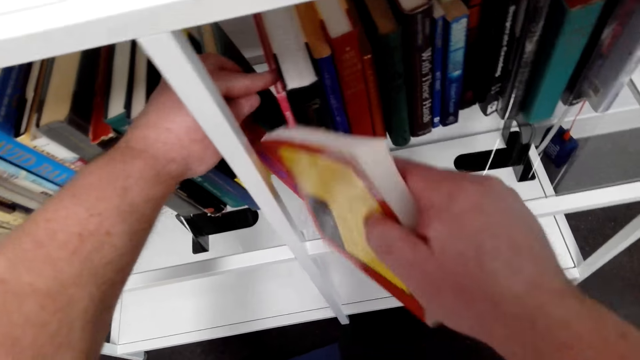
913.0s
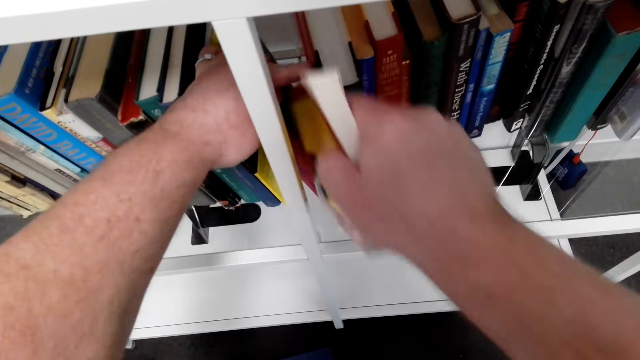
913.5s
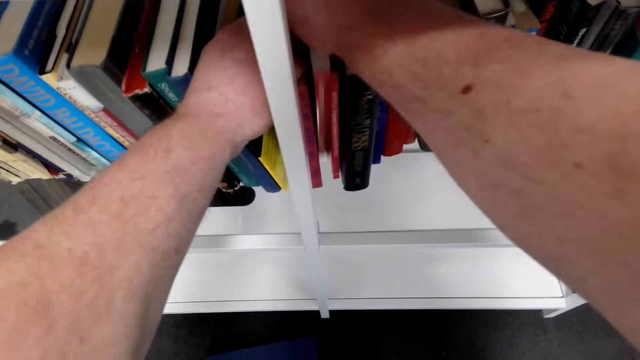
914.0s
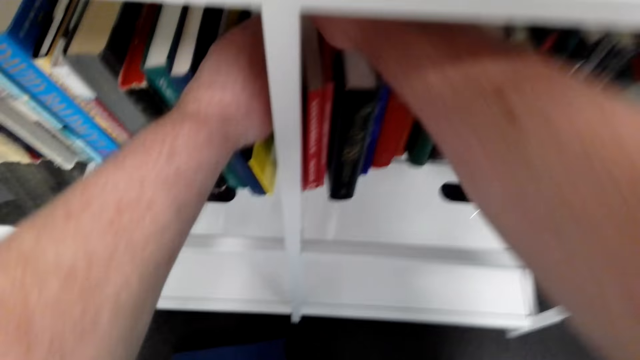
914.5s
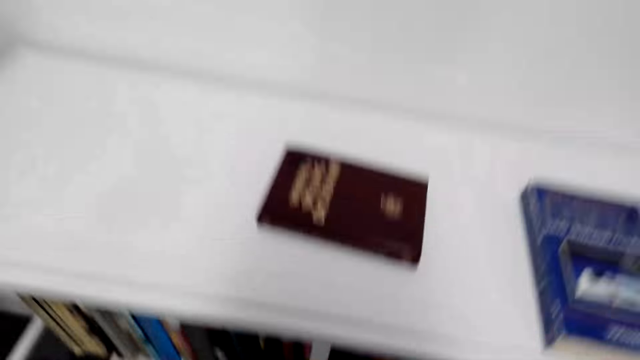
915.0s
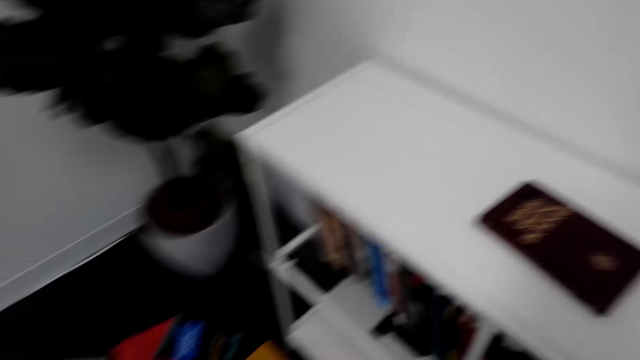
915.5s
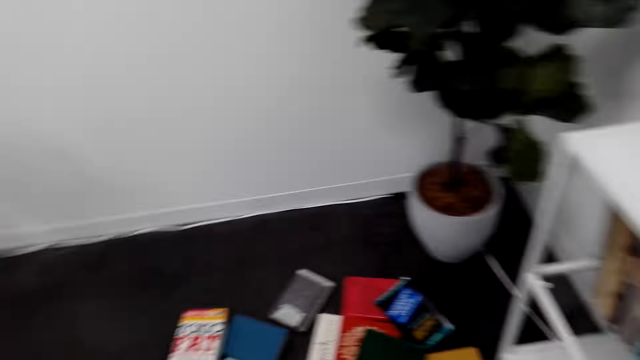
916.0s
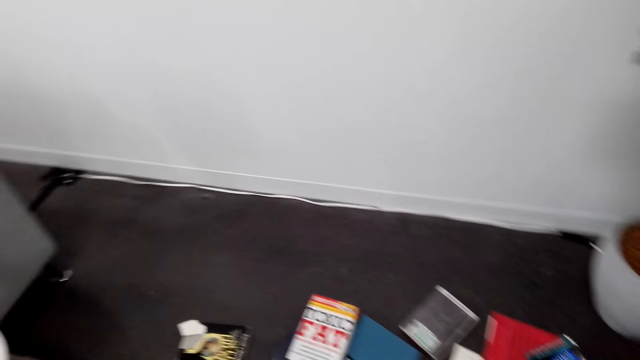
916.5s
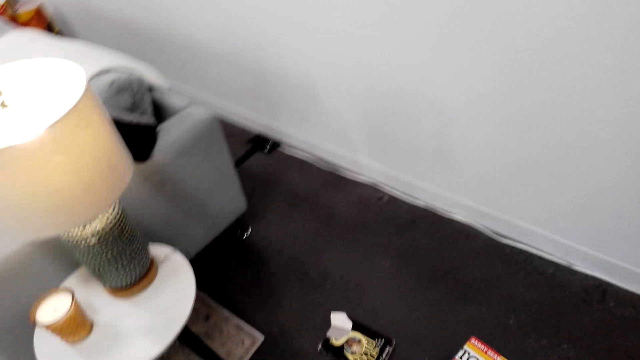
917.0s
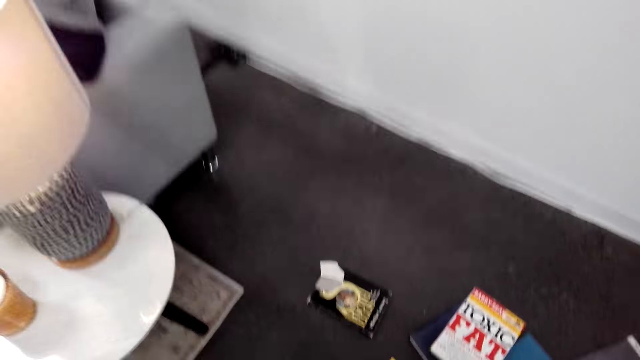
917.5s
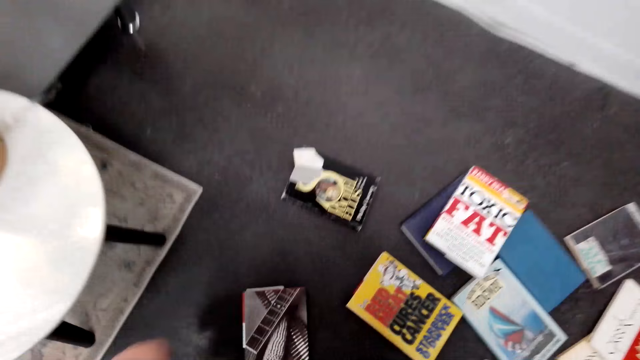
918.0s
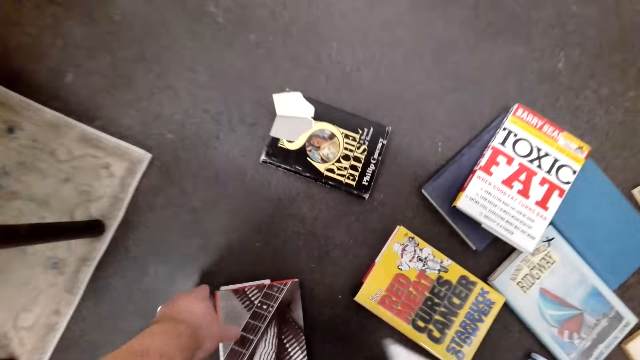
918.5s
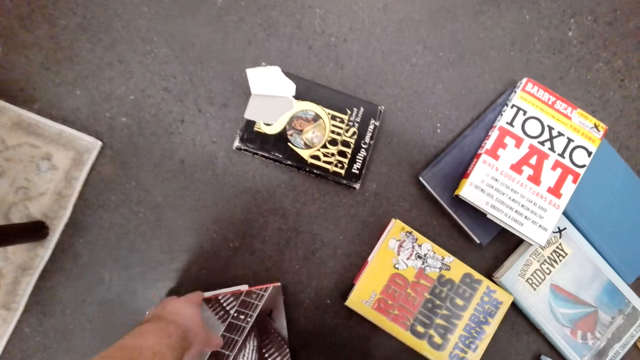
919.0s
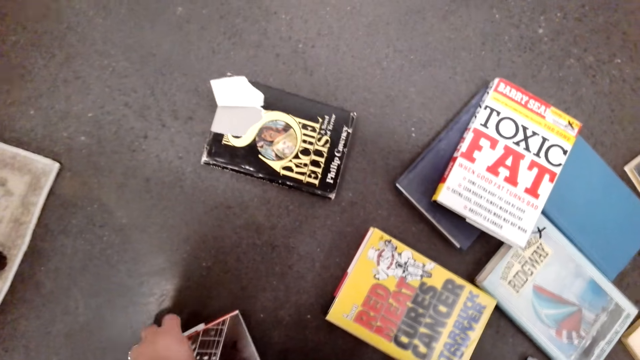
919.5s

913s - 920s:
The camera wearer picks a book. They put the red book in the shelf. They turn around the bookshop. They pick a book from the floor.

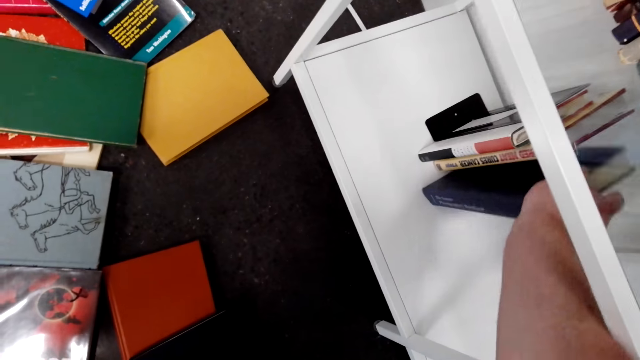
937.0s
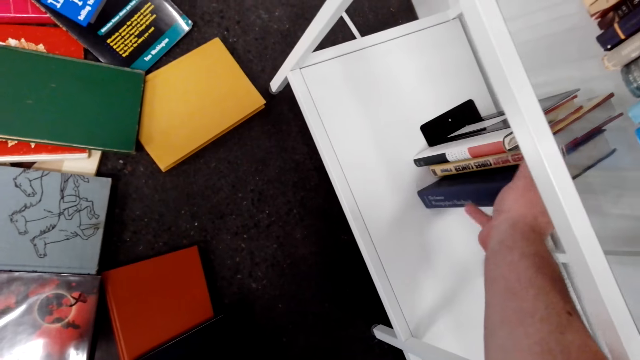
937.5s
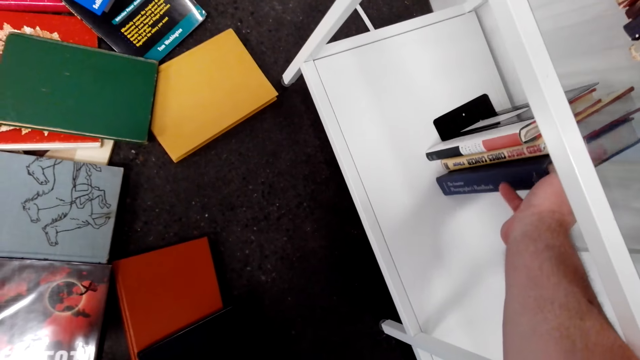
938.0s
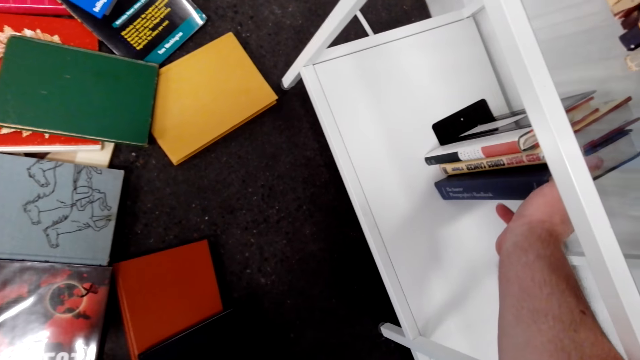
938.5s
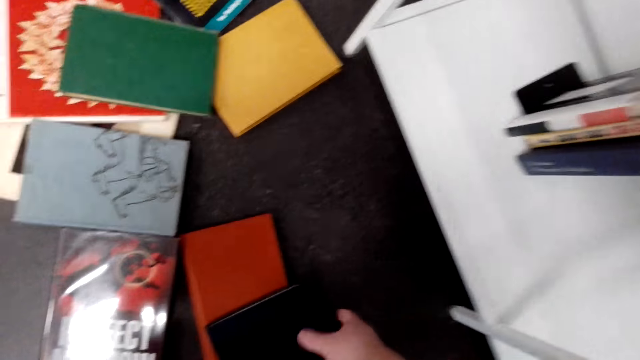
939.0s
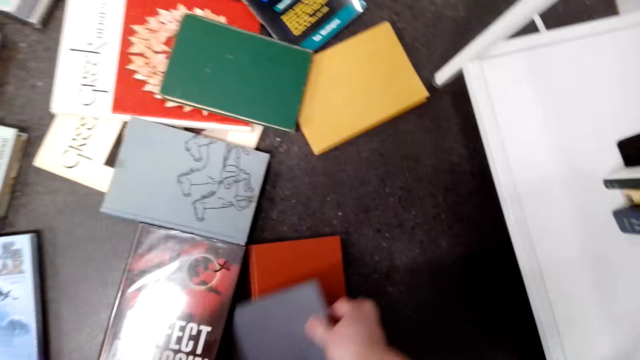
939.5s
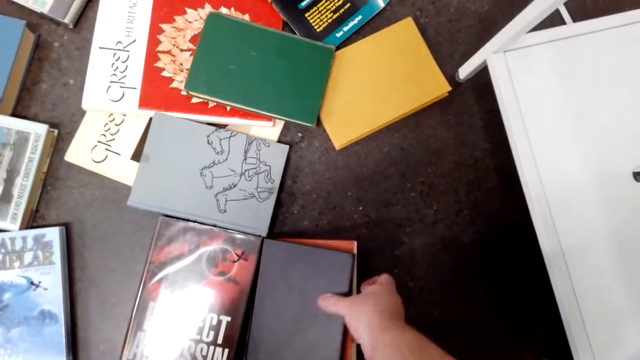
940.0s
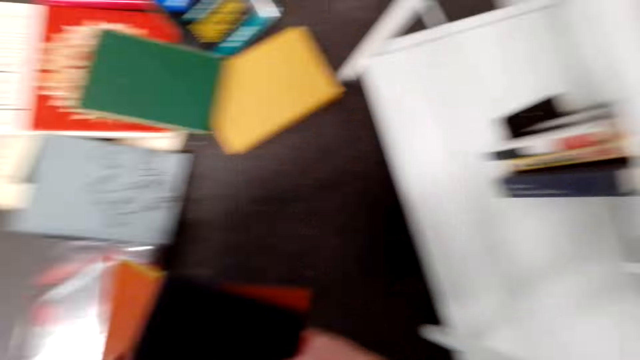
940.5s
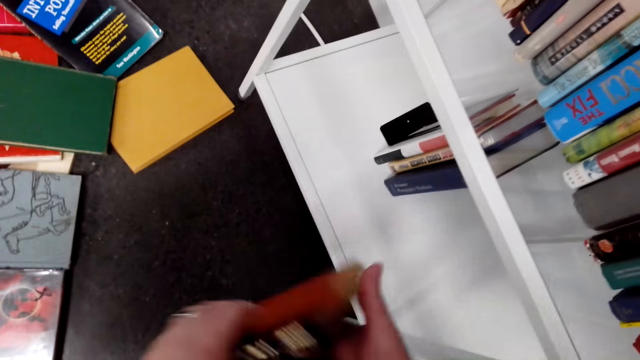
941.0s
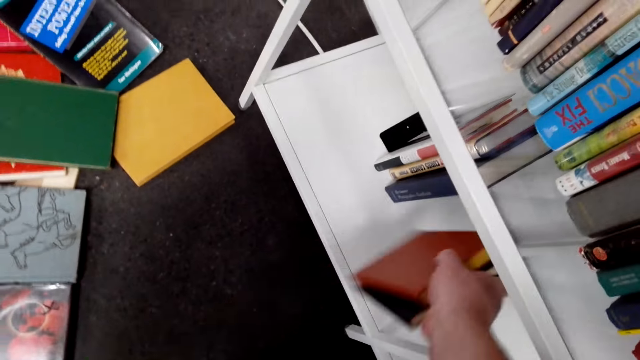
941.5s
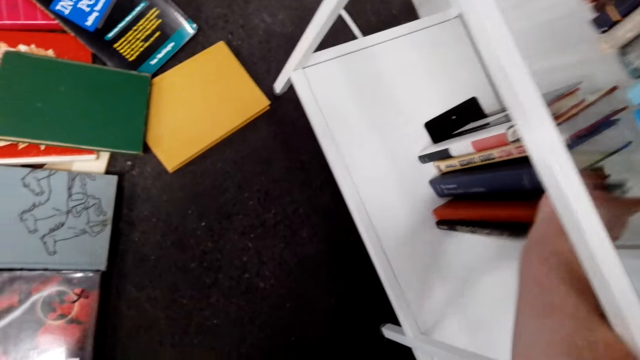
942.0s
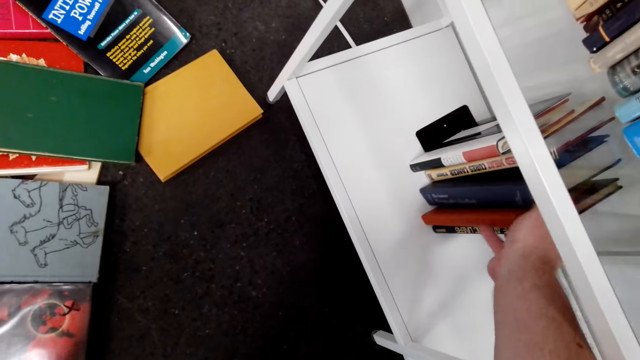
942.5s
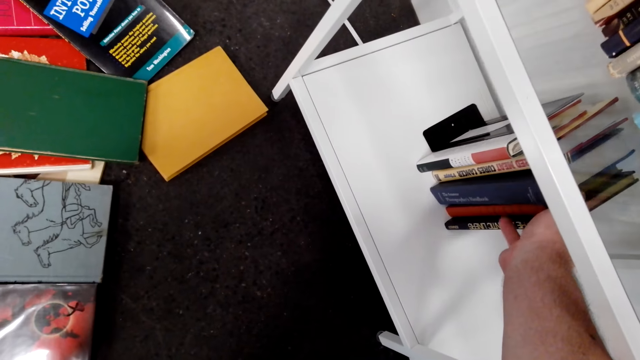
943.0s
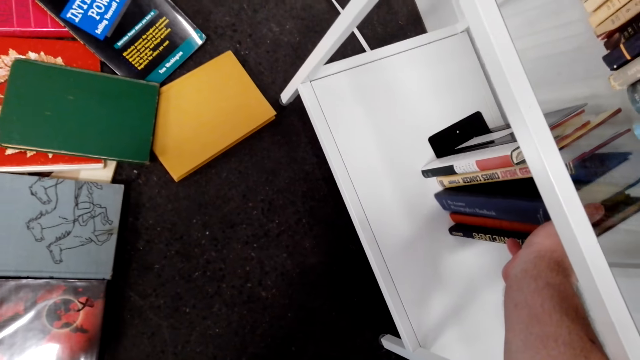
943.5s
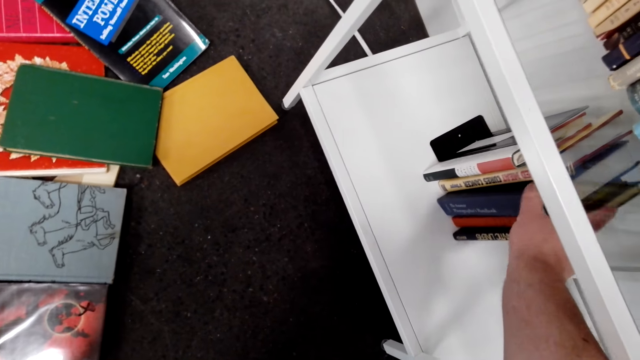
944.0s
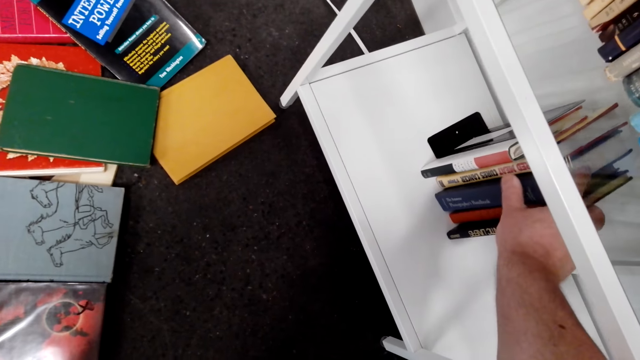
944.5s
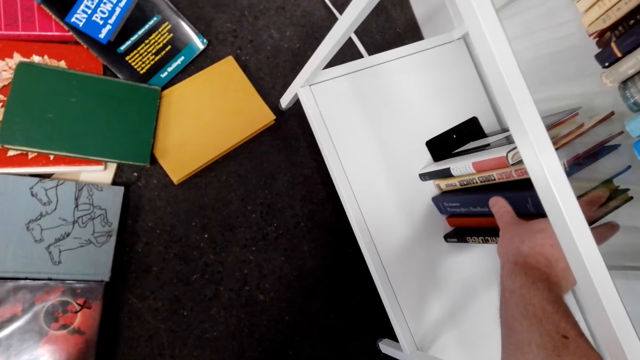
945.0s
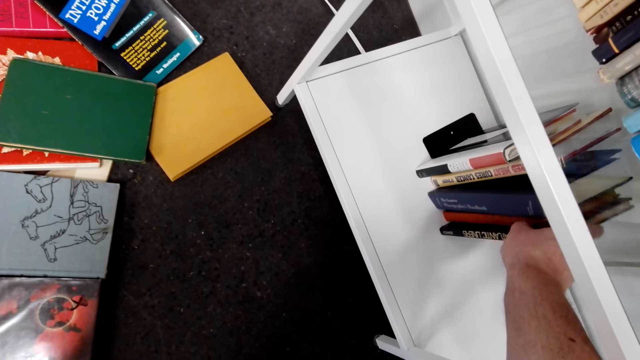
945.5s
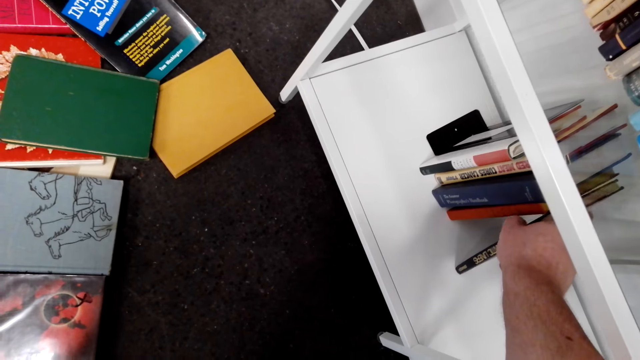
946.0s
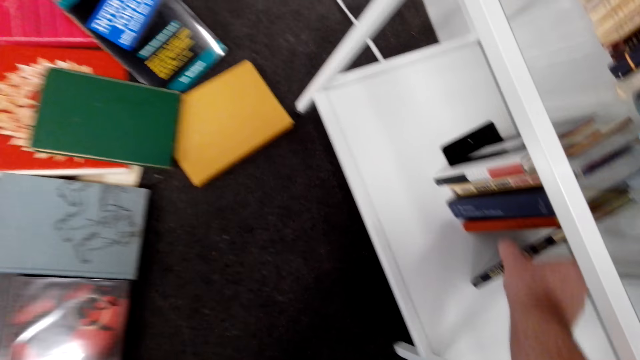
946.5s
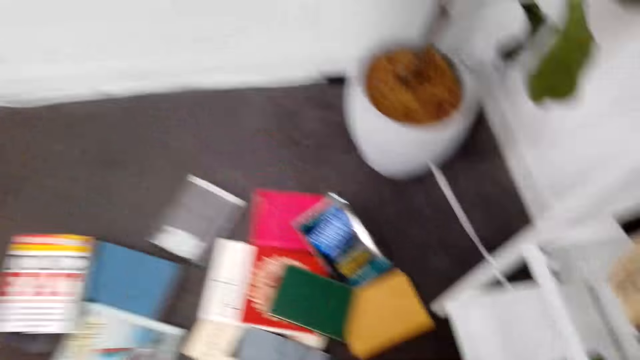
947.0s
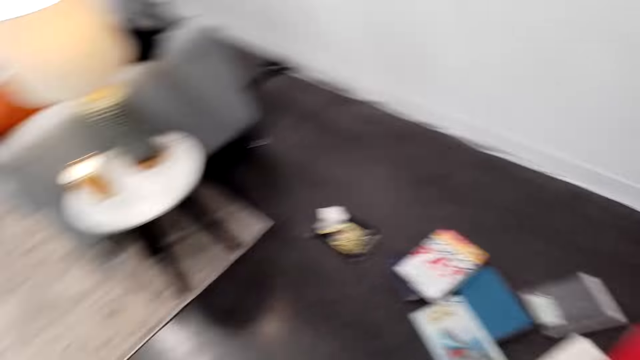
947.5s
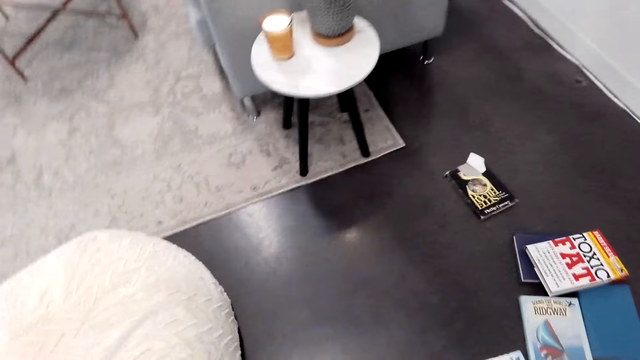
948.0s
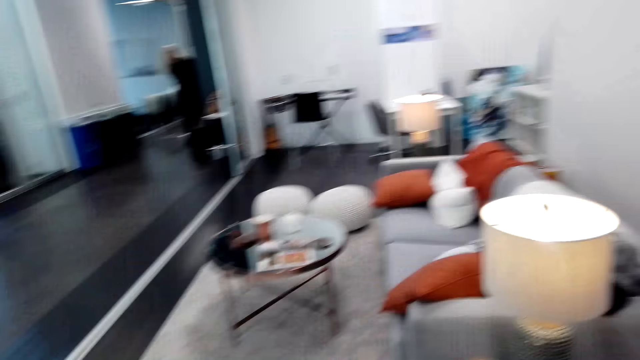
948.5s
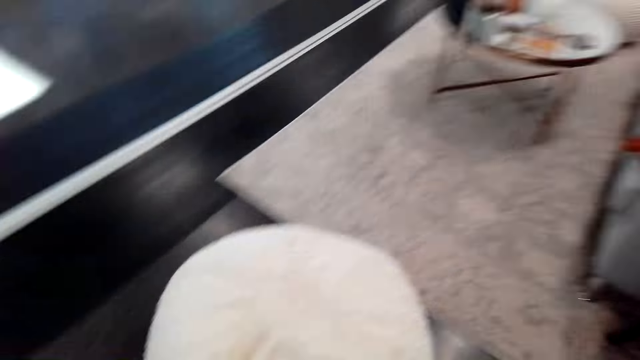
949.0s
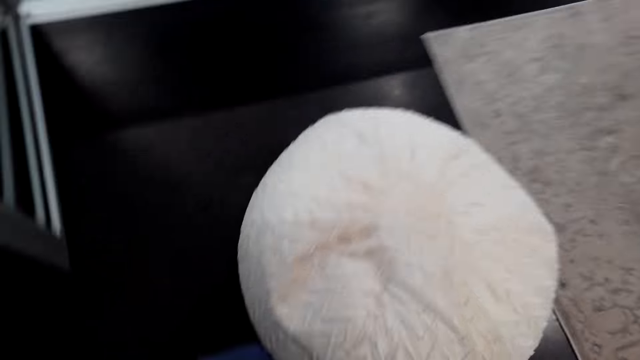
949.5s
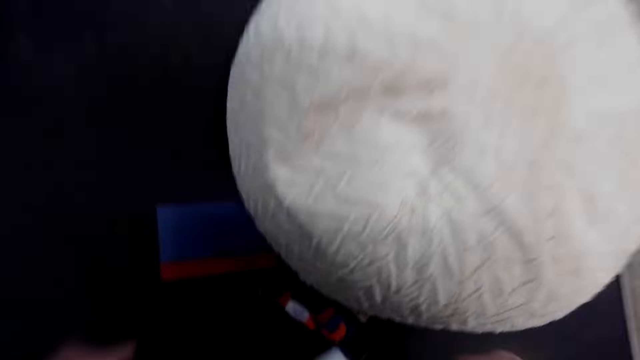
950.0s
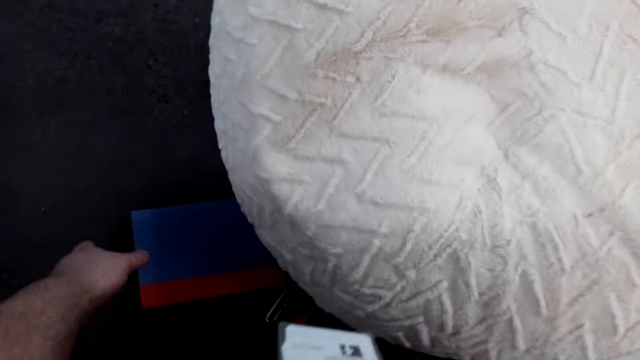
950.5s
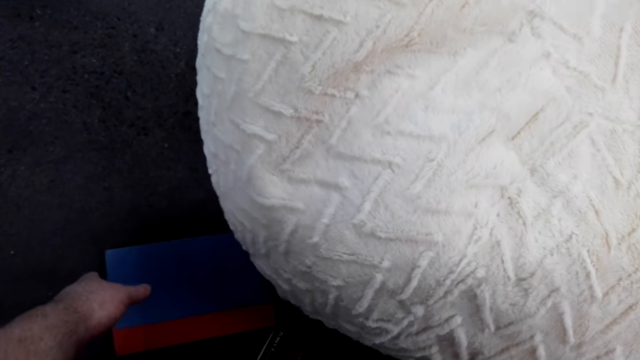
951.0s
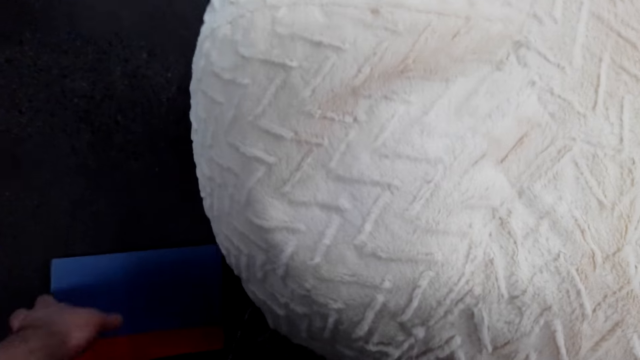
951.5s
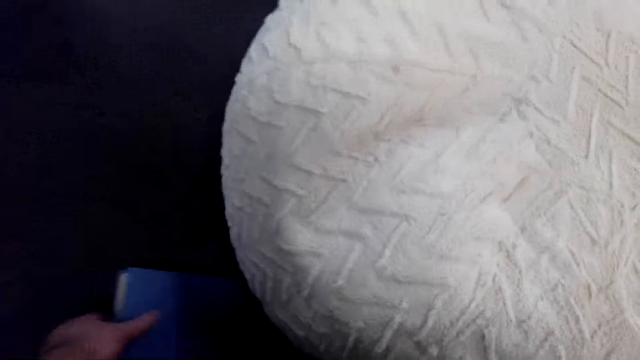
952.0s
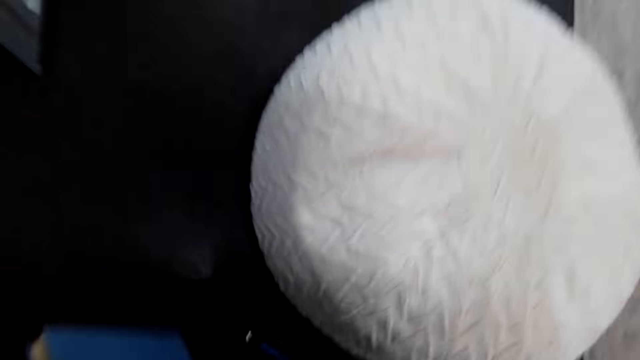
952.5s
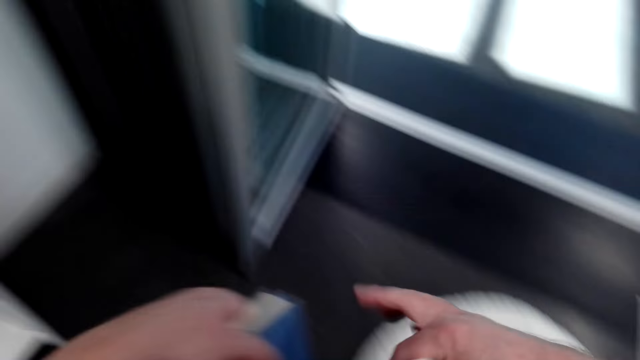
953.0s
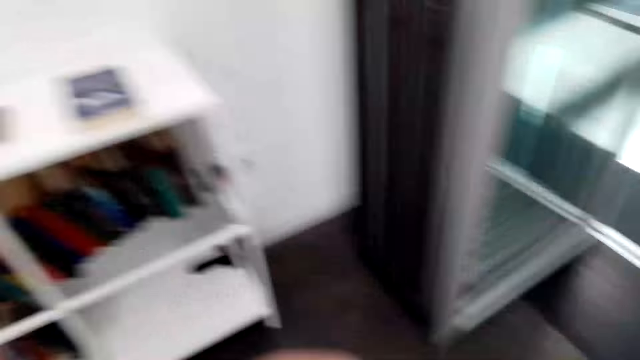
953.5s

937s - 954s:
The camera wearer puts the book in the shelf. They pick another book from the floor. A person talks with the camera wearer. They arrange the books in the shelf and put the books on the shelf. They walk, turn around the bookshop, and talk with the person. They pick a book from the floor.
